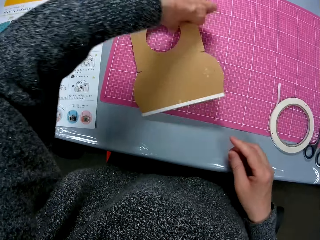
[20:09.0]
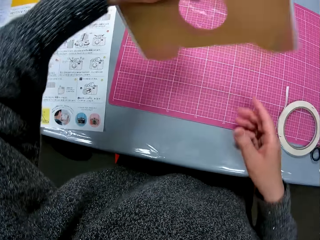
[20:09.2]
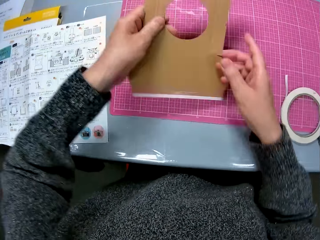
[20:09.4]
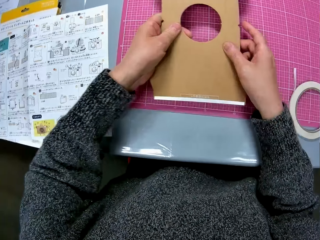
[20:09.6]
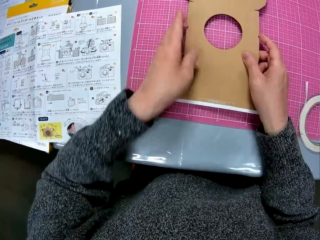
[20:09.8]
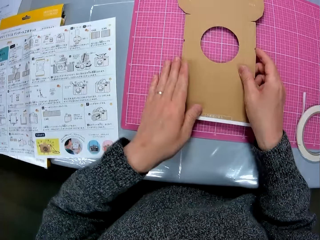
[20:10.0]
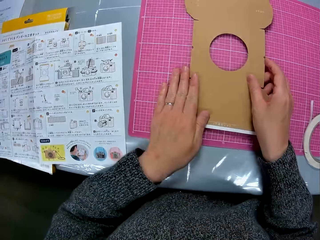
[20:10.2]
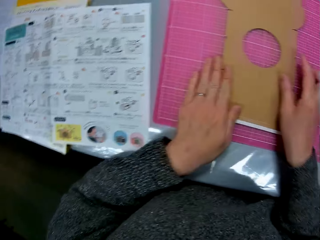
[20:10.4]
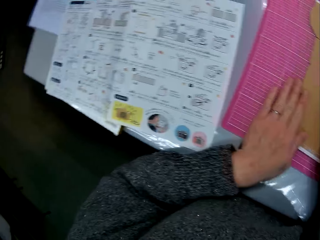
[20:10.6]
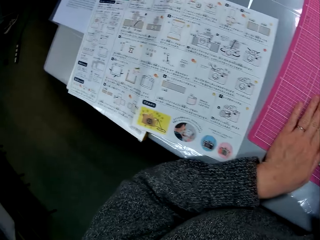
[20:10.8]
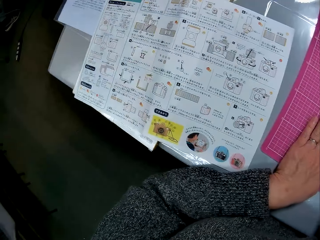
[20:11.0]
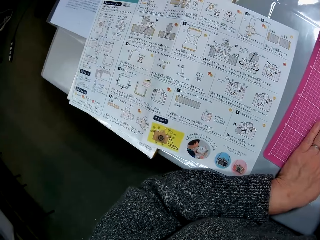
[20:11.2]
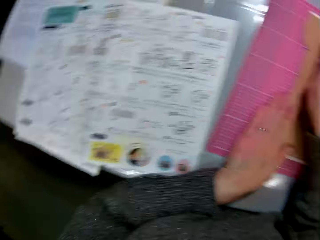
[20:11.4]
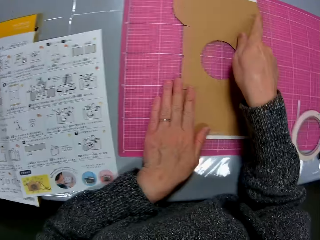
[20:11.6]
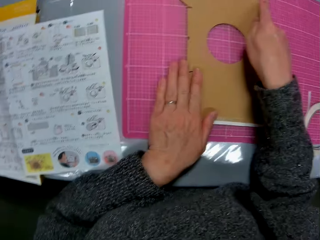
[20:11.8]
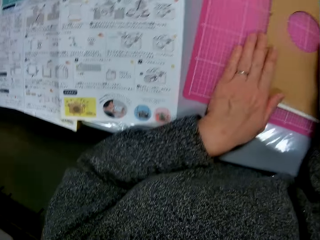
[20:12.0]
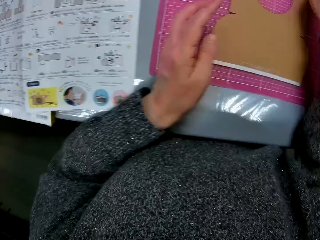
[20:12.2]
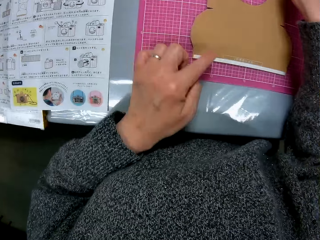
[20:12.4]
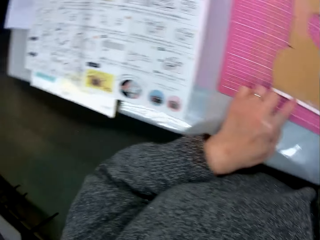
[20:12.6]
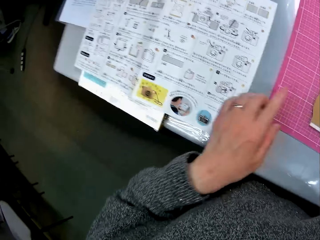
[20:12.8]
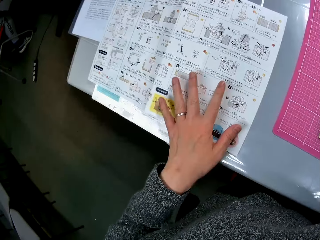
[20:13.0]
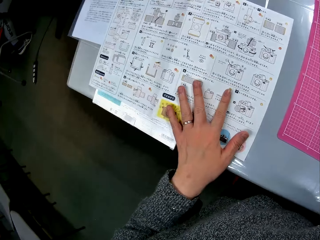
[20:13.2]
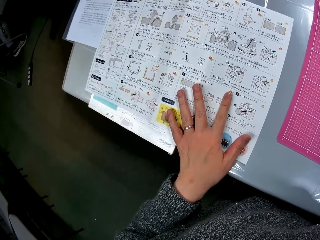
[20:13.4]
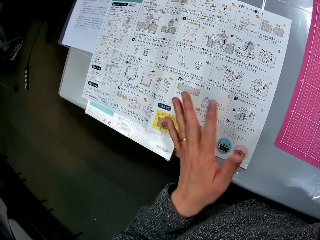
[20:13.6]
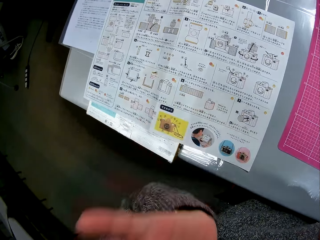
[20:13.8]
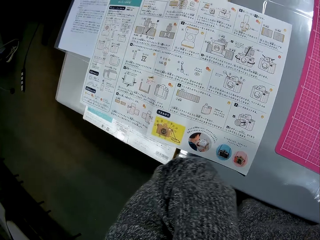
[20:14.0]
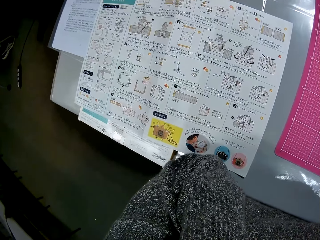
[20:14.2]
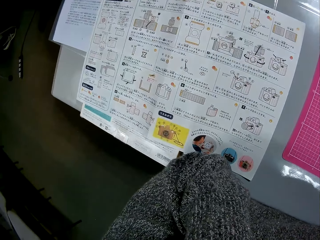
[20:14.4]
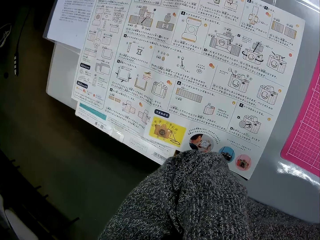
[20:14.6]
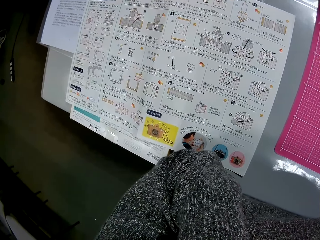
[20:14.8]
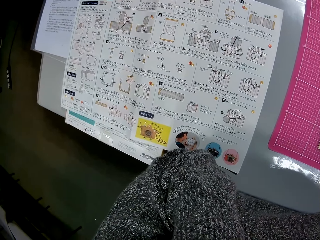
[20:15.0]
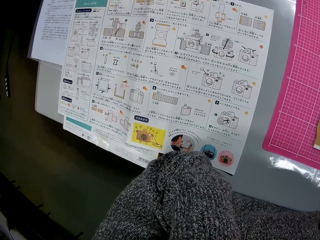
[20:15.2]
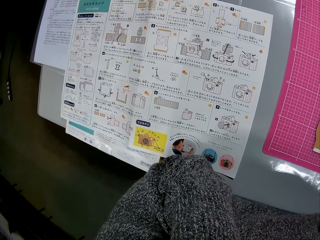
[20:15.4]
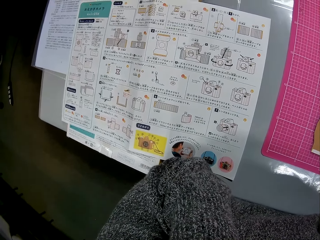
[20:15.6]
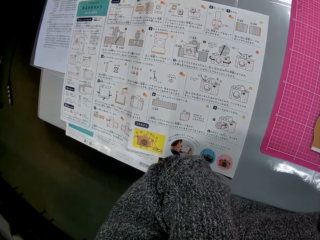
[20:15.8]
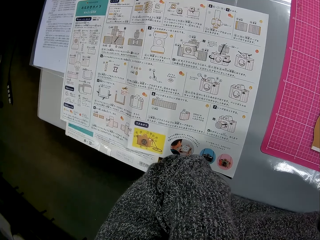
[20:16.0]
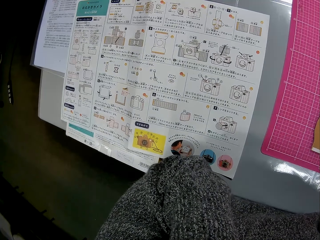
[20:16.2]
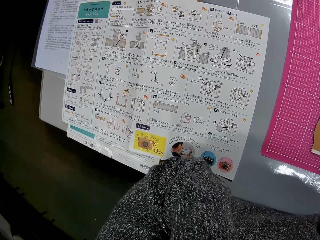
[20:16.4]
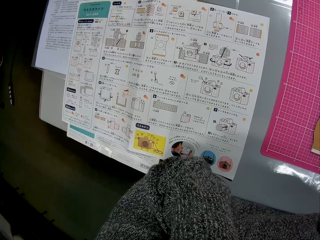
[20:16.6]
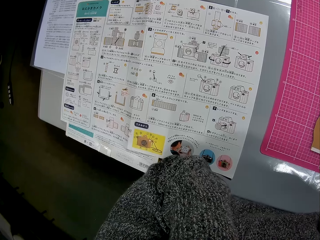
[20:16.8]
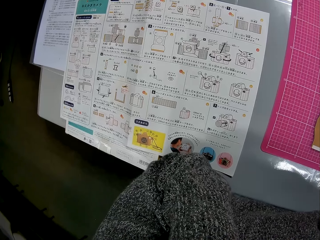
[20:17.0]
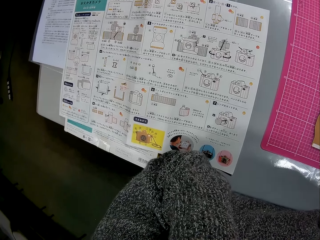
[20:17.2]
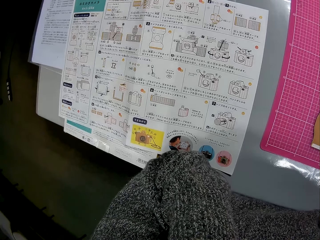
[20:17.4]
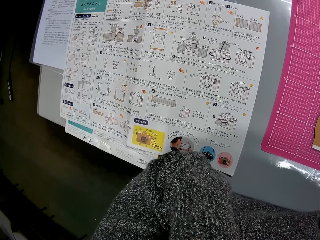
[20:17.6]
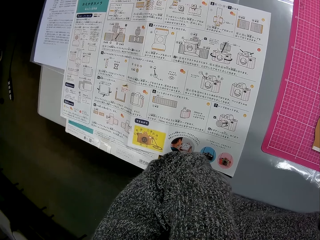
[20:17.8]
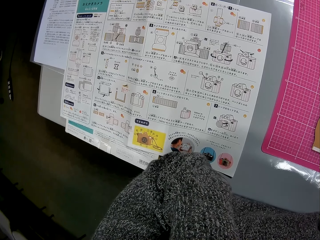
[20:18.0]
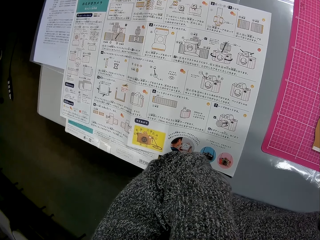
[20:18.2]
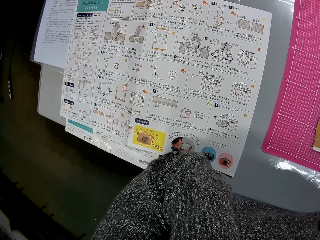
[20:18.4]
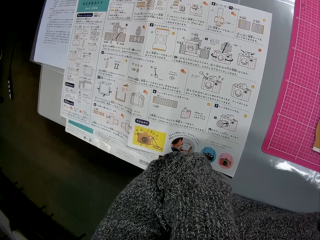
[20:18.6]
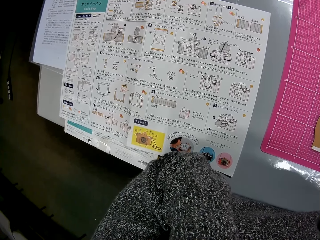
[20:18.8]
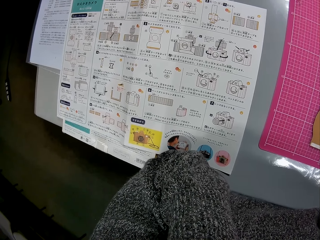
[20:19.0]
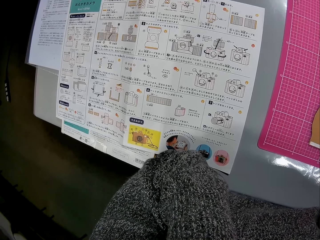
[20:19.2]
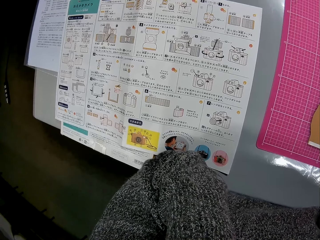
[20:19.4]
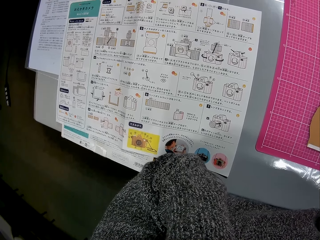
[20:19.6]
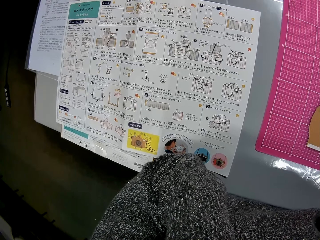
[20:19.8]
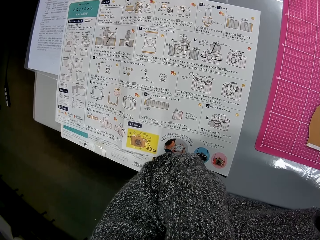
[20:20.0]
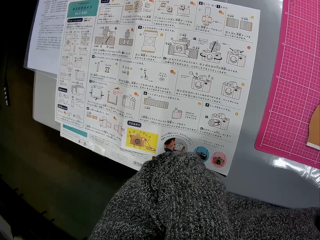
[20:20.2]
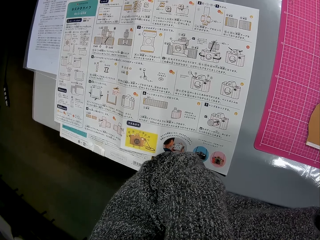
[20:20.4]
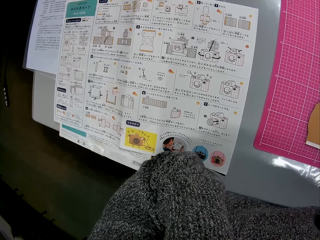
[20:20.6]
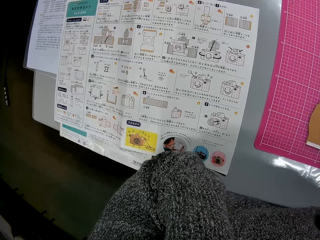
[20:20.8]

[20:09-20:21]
The camera wearer adjusts the cardboard paper on the table with her left hand. She turns the cardboard and puts down the cardboard. She reads the manual. She turns to the book on the table. She touches the manual. She places her left hand on the table. She places her left hand under her chin. She continues reading.

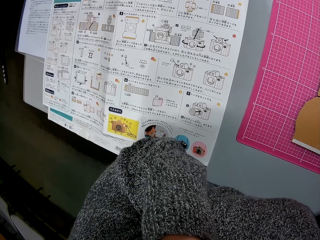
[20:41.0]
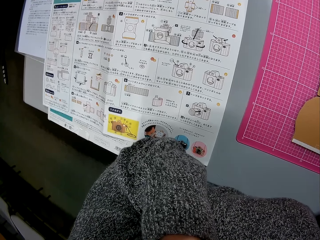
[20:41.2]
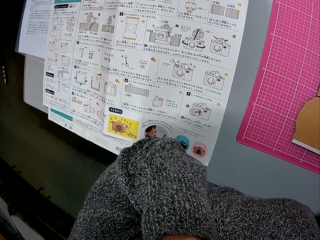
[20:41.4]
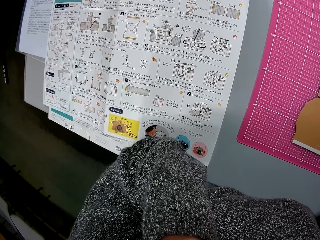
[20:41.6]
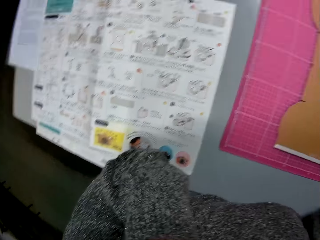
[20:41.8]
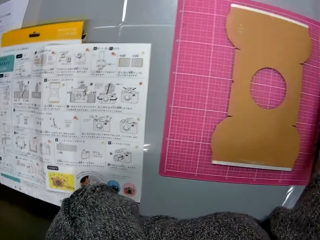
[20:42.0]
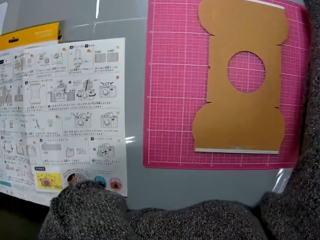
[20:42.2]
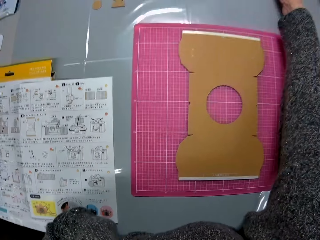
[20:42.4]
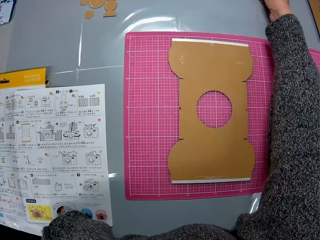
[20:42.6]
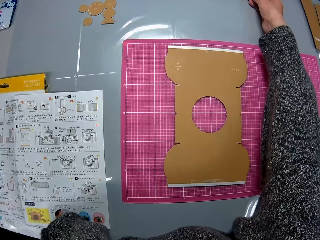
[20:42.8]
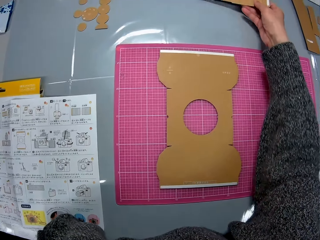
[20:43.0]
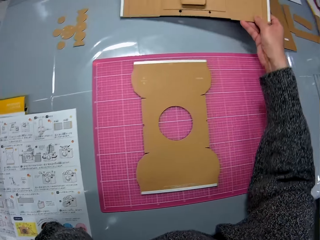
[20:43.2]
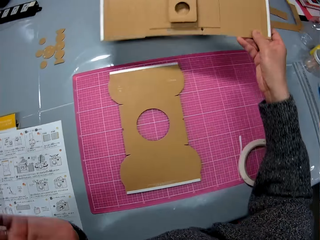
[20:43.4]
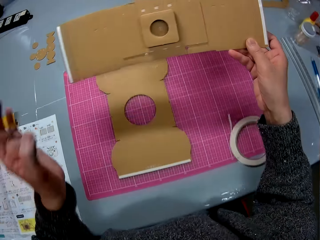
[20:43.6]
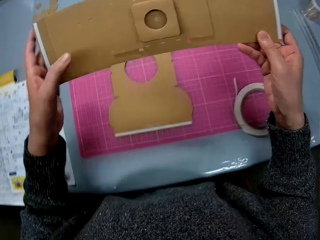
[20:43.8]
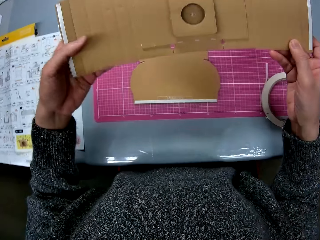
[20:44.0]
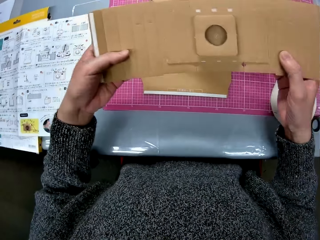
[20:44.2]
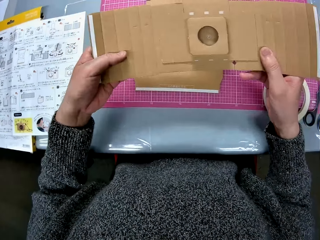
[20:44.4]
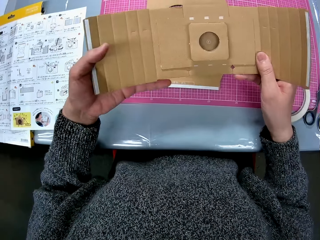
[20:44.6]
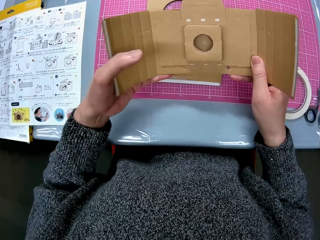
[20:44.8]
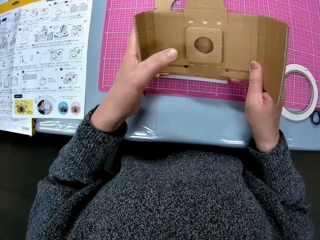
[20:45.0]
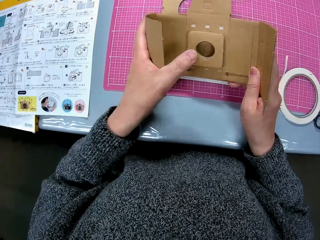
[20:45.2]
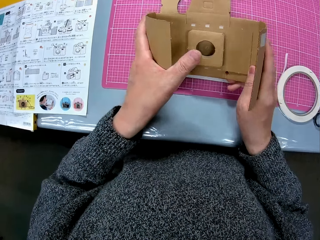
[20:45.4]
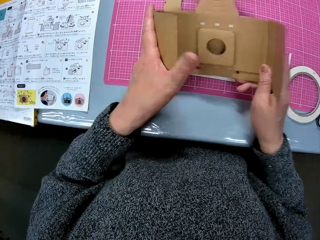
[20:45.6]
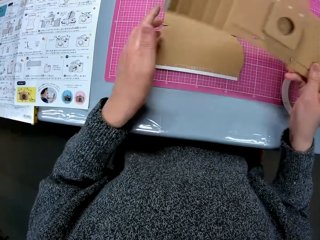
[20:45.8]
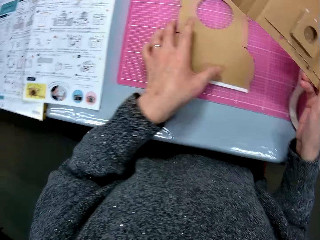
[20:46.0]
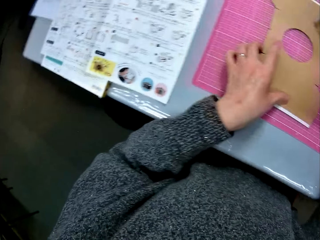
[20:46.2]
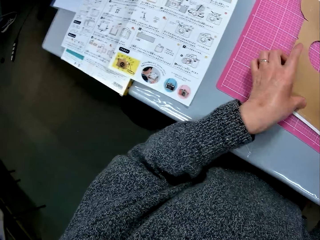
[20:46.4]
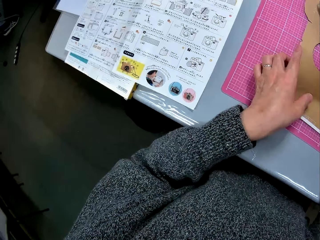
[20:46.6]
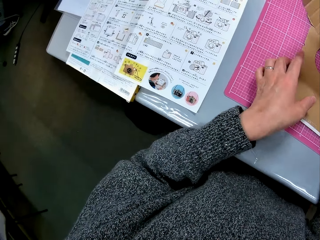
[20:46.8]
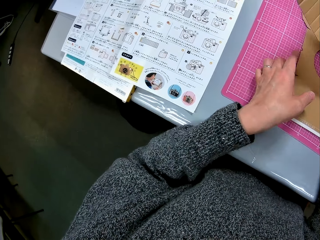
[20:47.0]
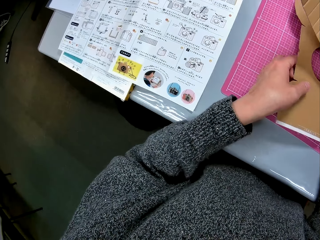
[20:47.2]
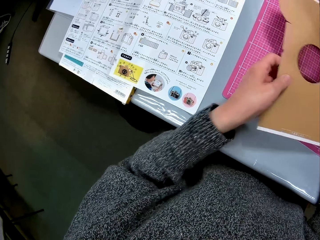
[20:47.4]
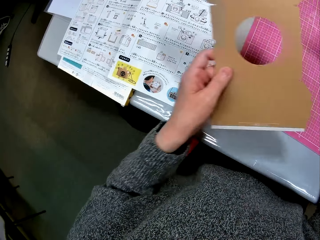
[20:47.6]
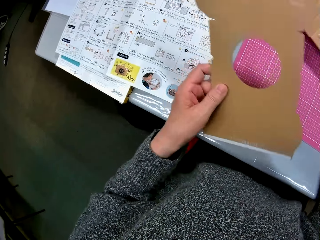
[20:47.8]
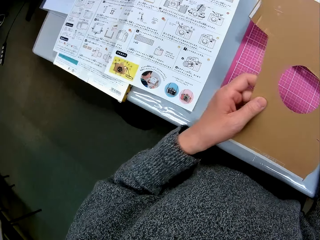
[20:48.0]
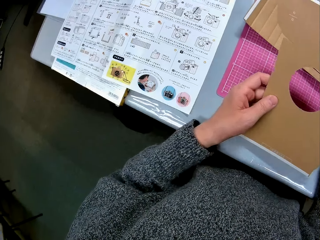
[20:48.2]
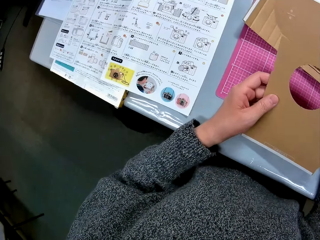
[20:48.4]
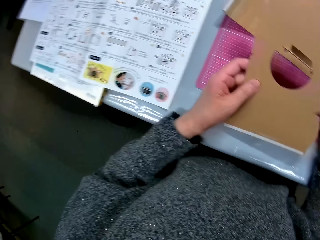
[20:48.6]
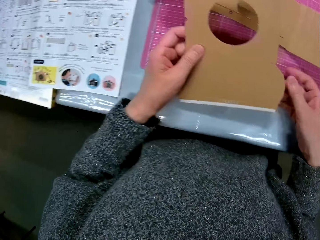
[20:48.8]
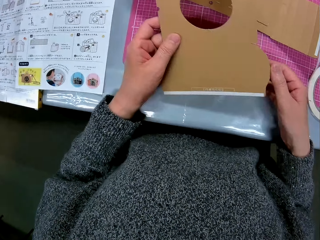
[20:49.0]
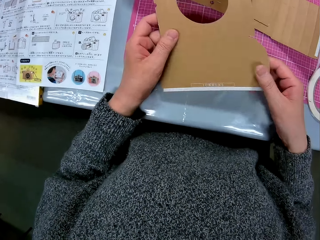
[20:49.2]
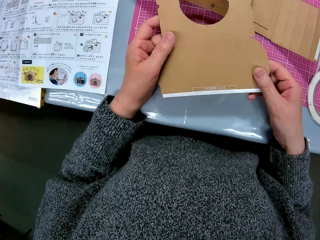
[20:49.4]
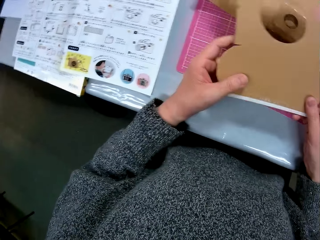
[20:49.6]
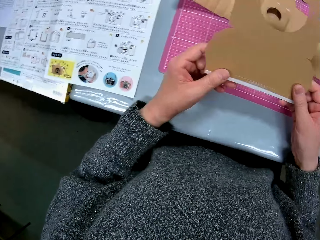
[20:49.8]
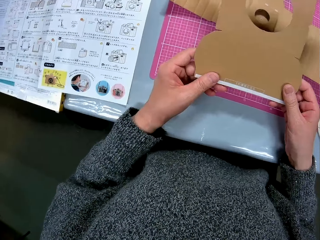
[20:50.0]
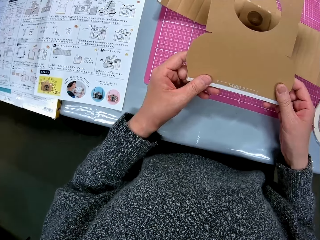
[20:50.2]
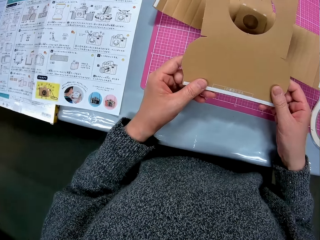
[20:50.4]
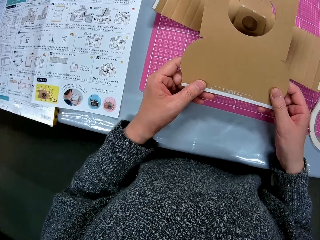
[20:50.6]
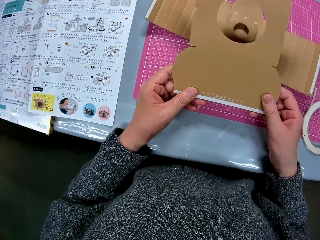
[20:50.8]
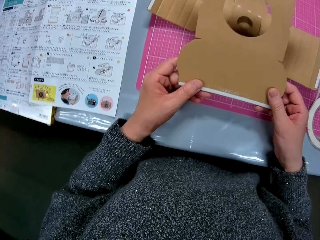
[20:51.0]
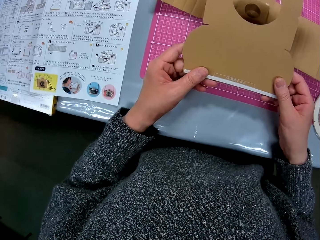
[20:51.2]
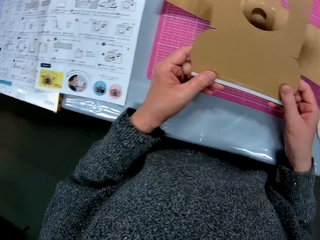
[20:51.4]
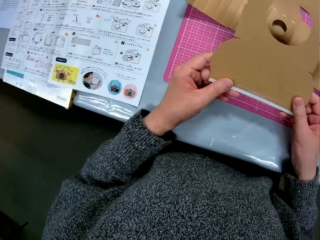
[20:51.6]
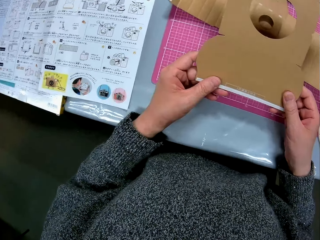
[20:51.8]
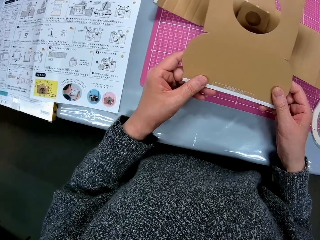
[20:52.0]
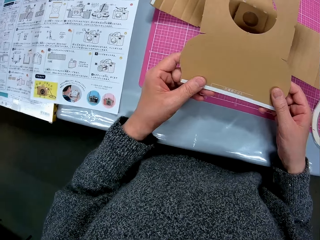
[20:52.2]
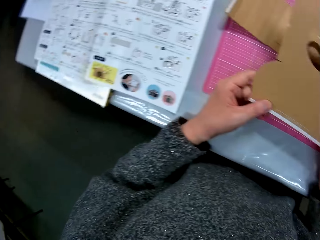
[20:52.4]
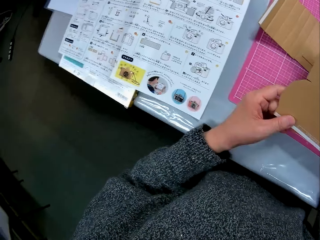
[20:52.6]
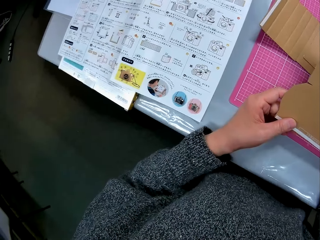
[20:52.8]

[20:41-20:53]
The camera wearer turns to the cardboard paper on the table. She picks up the cardboard paper model from the table with her right hand. She holds the cardboard paper model with her two hands and bends the cardboard paper with her two hands. She picks up the cardboard paper on the table with her left hand. She puts the other one down. She holds the cardboard paper with her two hands.
